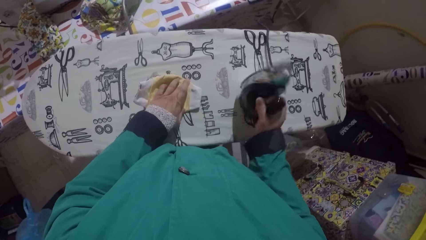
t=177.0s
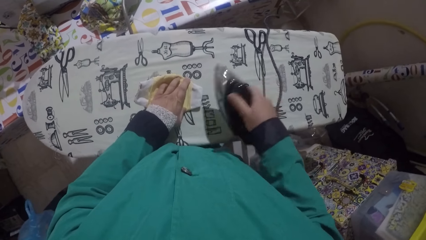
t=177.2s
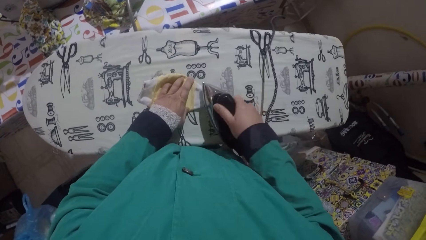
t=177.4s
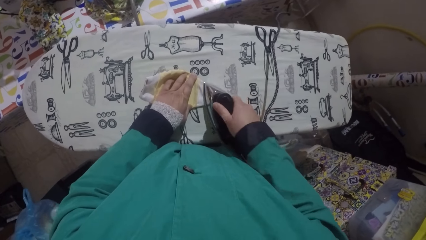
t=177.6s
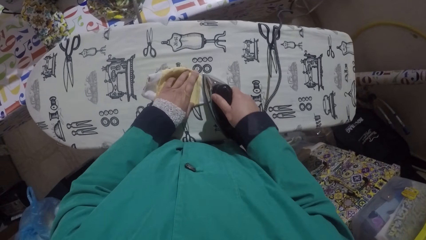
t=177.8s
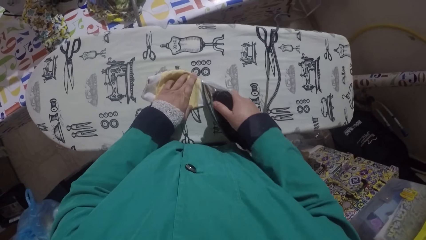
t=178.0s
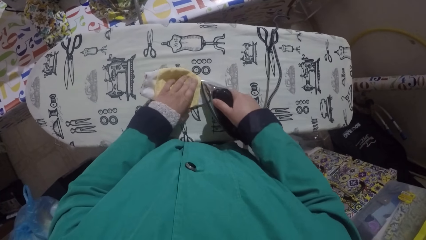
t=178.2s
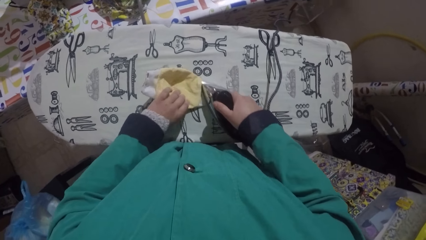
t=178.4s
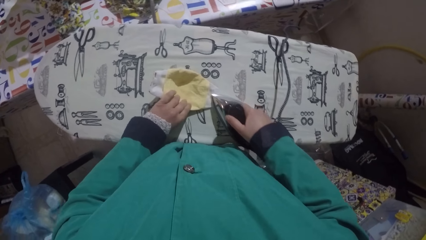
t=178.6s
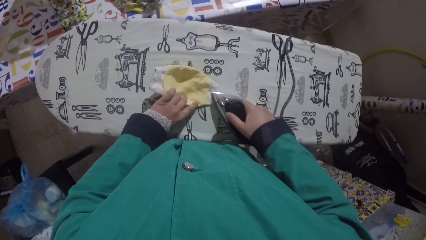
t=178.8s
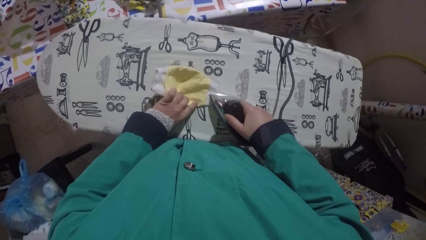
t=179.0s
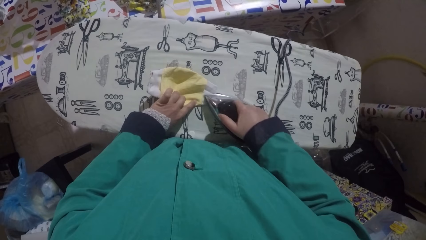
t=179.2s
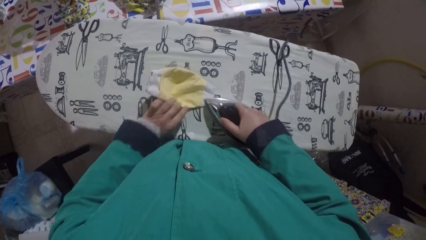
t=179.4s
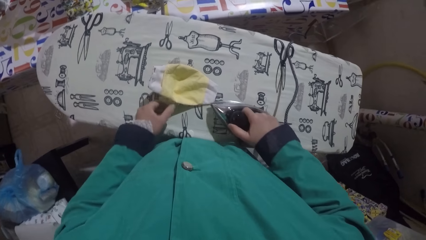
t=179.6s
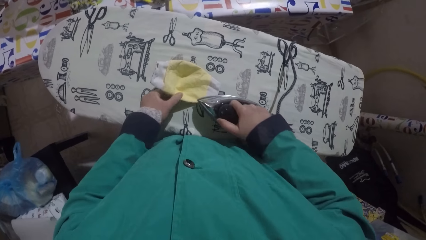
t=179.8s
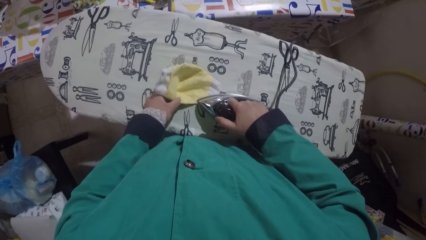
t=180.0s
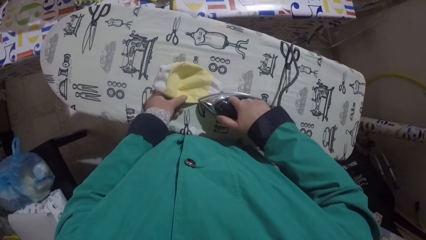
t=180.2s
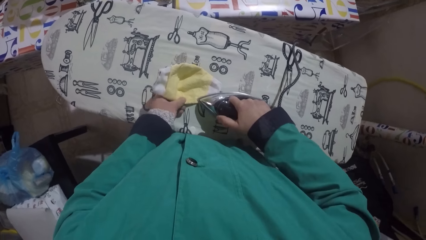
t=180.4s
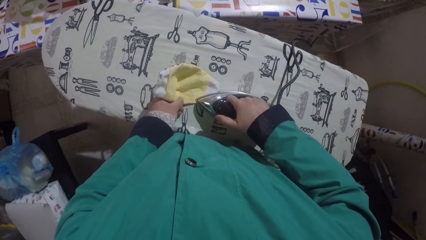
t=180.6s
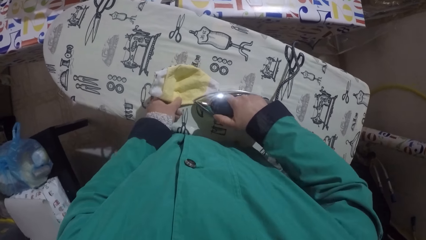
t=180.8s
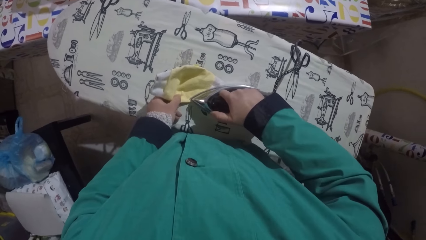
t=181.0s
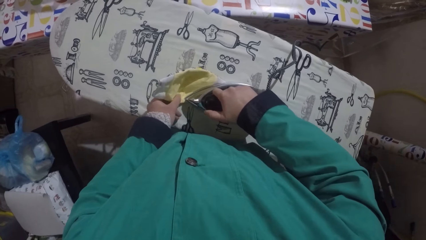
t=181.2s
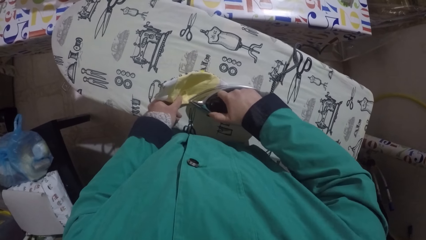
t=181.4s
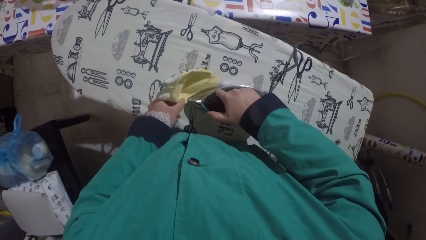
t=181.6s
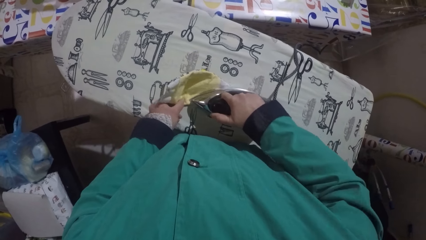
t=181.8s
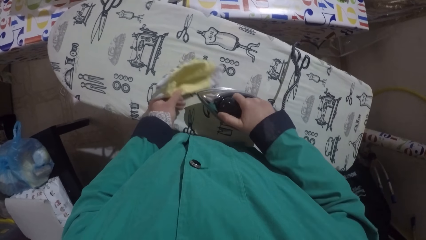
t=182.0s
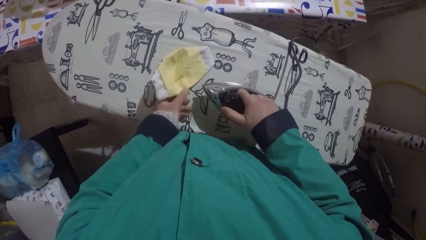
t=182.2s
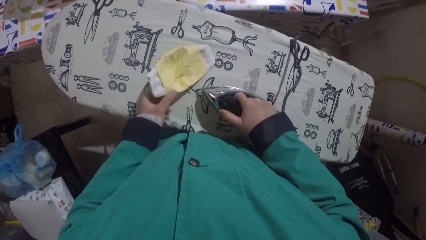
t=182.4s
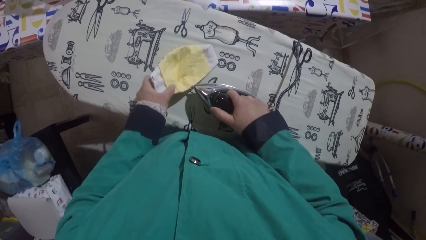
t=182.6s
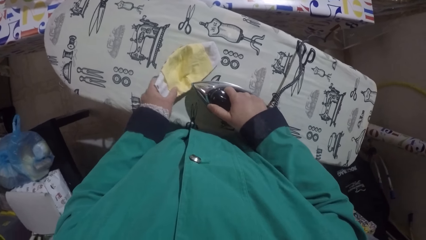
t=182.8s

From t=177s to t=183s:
The camera wearer irons the fabric.

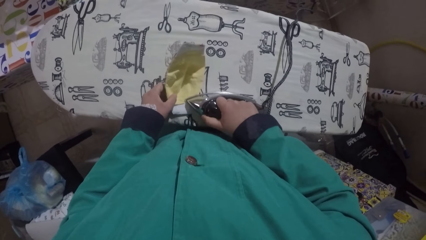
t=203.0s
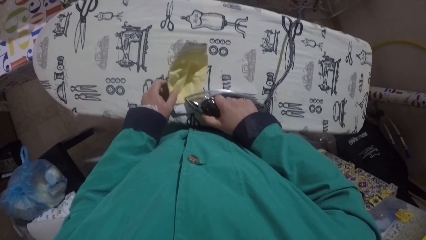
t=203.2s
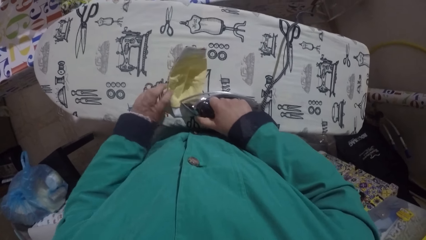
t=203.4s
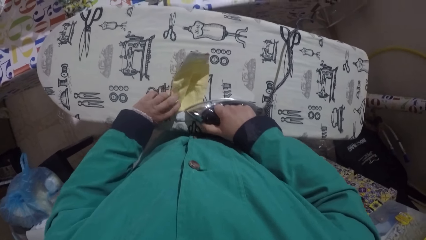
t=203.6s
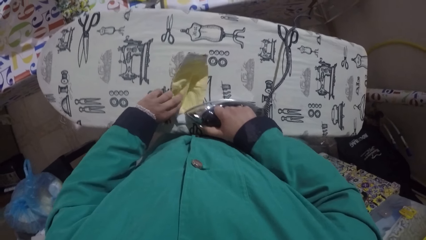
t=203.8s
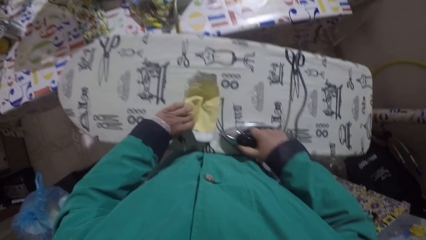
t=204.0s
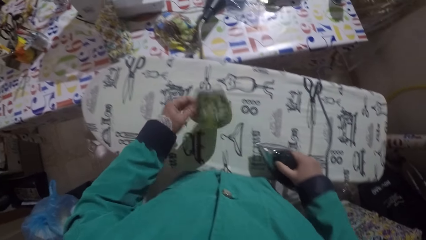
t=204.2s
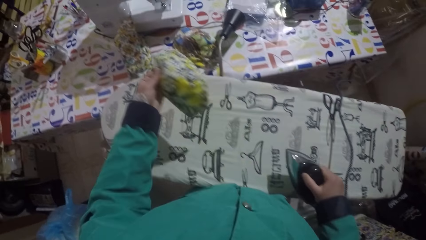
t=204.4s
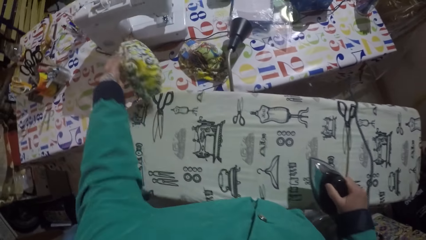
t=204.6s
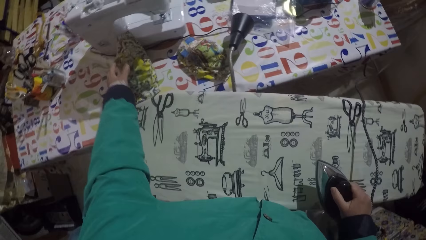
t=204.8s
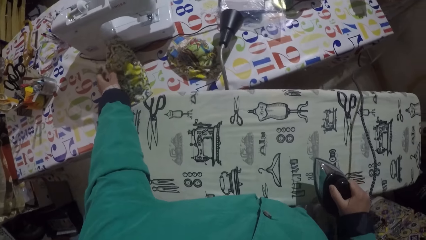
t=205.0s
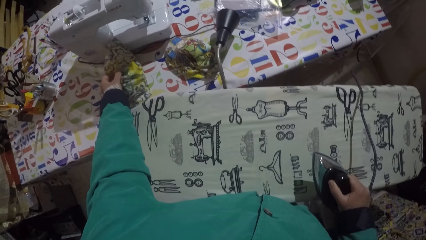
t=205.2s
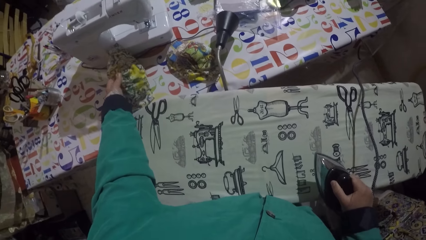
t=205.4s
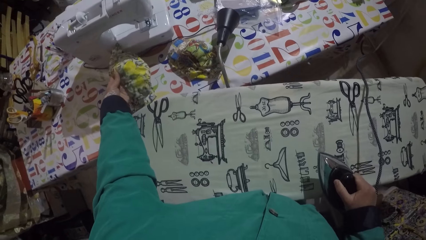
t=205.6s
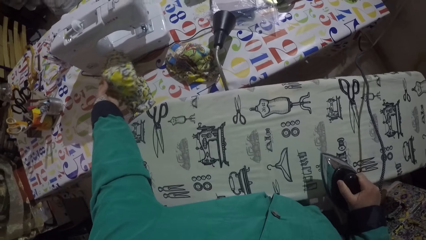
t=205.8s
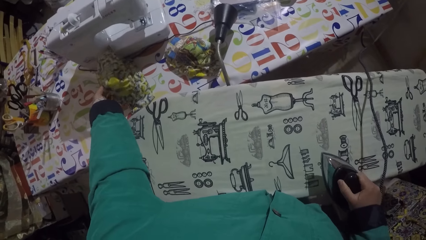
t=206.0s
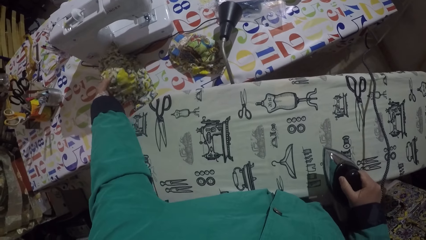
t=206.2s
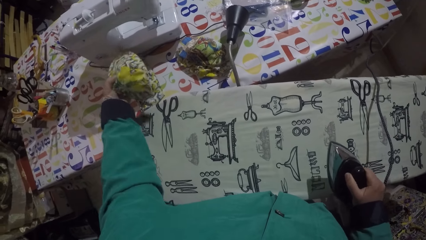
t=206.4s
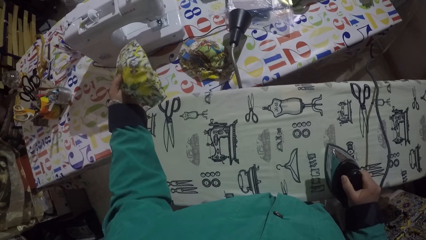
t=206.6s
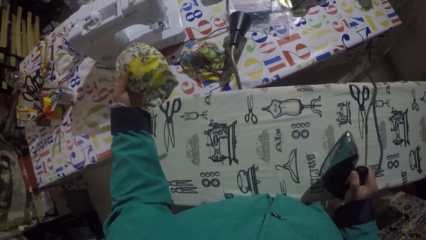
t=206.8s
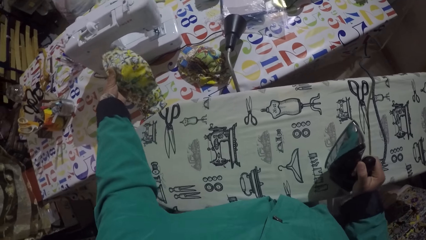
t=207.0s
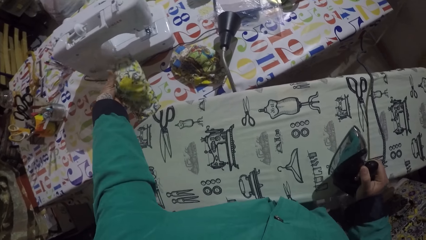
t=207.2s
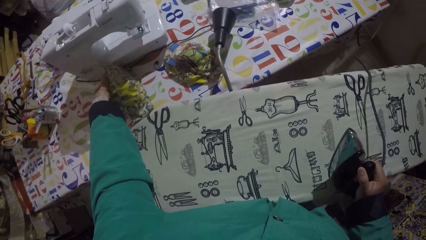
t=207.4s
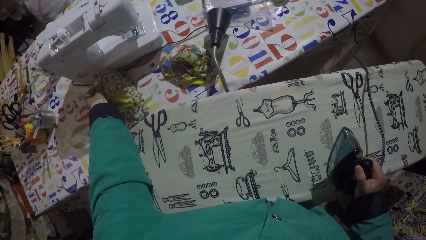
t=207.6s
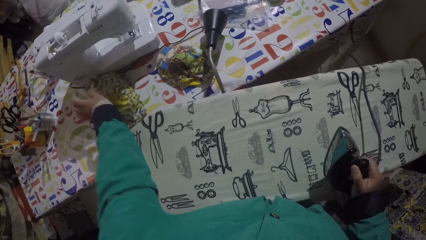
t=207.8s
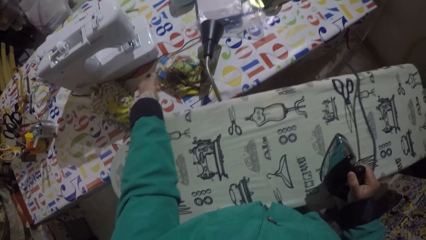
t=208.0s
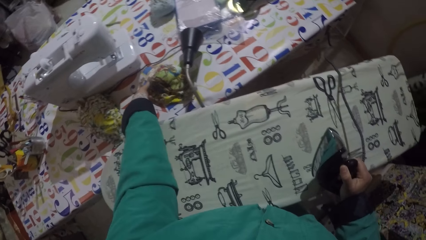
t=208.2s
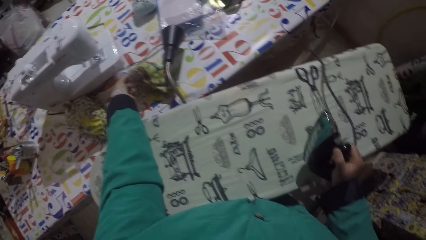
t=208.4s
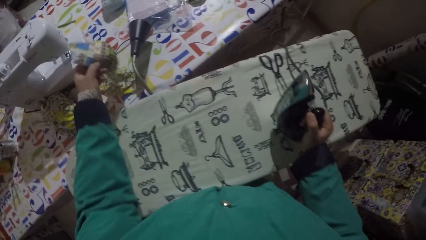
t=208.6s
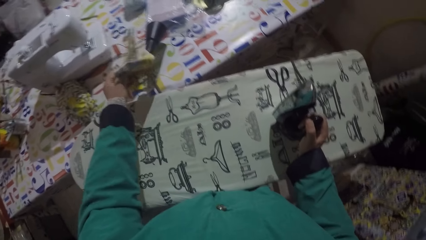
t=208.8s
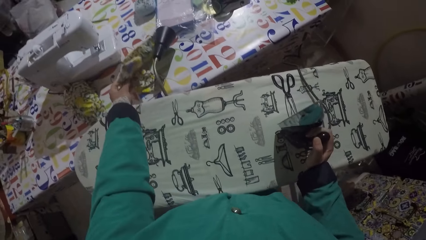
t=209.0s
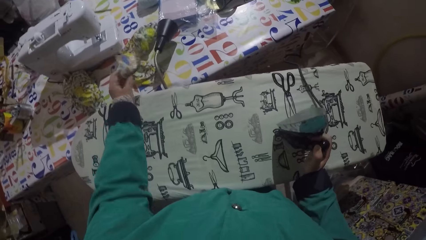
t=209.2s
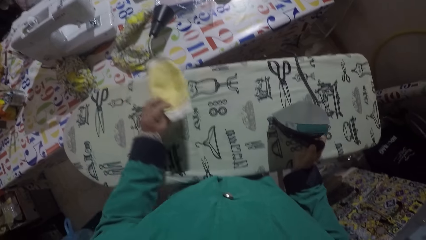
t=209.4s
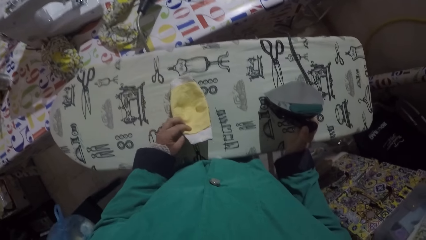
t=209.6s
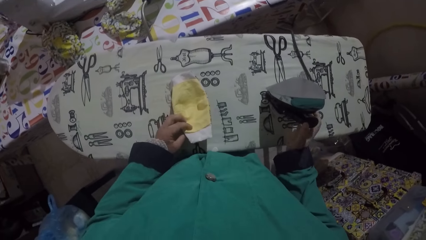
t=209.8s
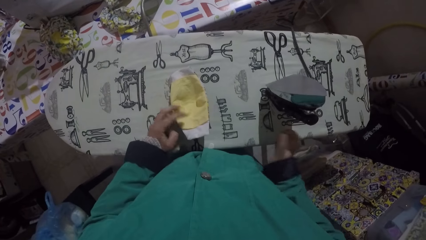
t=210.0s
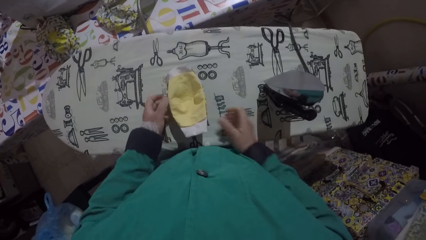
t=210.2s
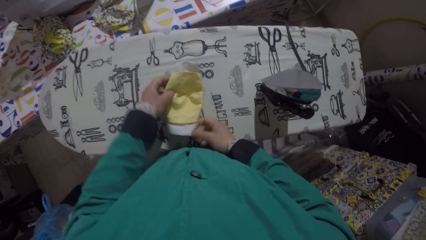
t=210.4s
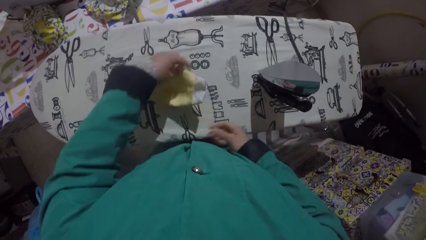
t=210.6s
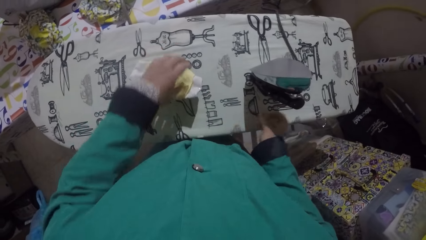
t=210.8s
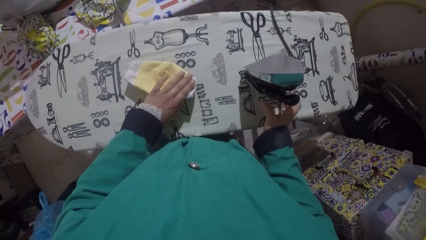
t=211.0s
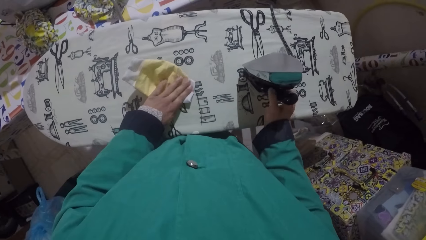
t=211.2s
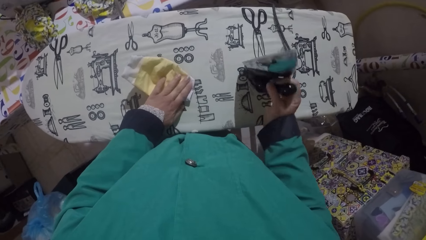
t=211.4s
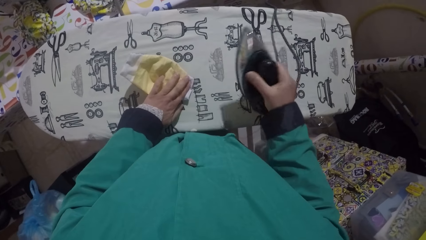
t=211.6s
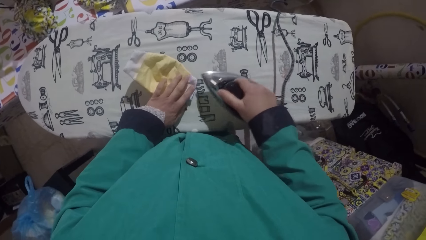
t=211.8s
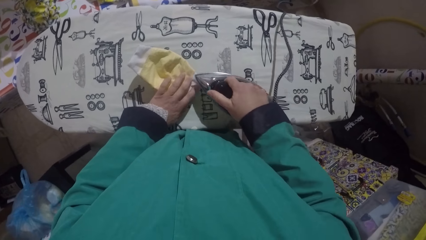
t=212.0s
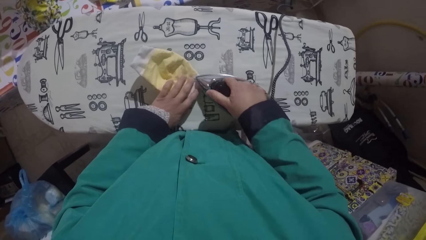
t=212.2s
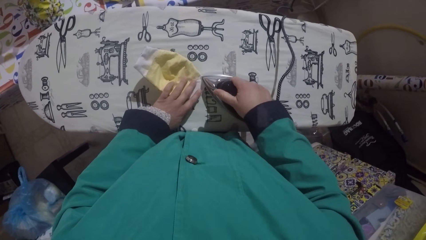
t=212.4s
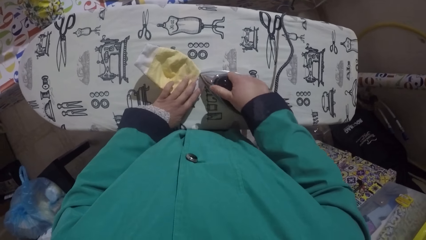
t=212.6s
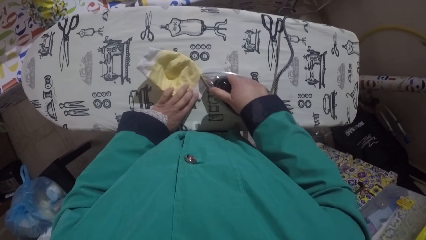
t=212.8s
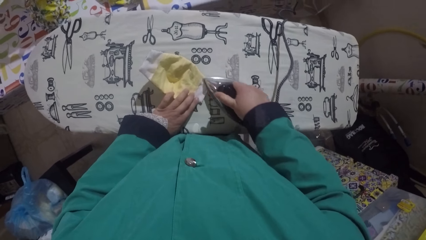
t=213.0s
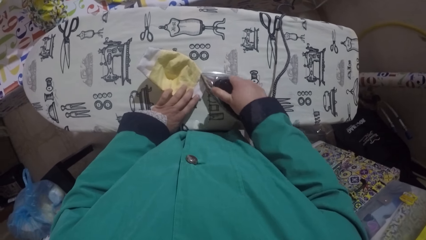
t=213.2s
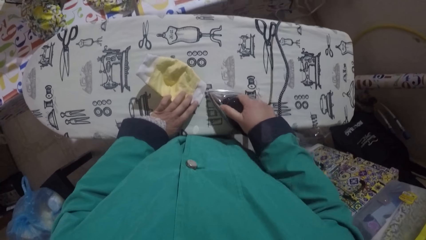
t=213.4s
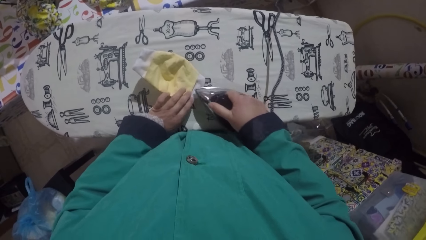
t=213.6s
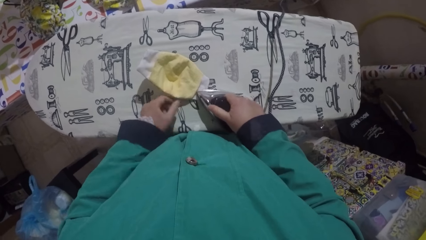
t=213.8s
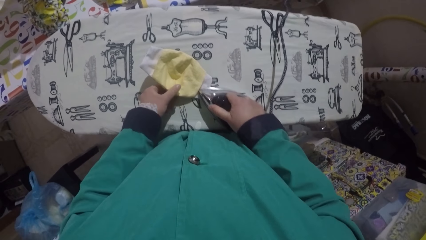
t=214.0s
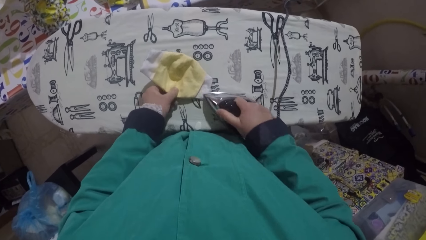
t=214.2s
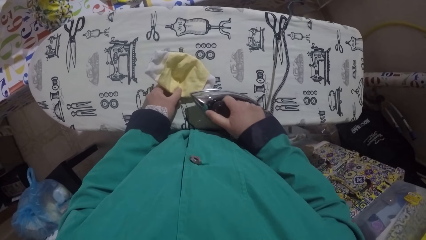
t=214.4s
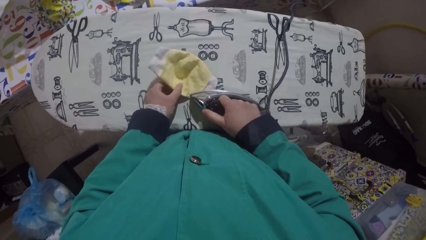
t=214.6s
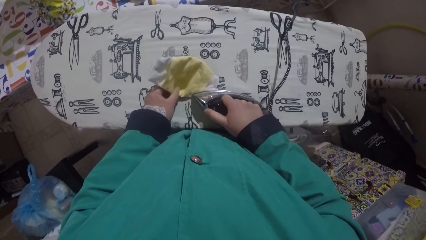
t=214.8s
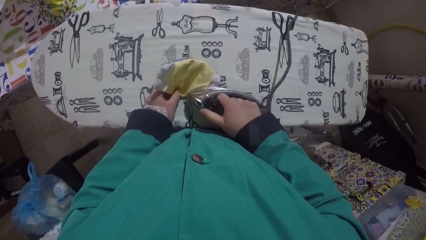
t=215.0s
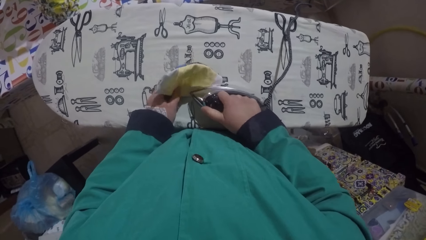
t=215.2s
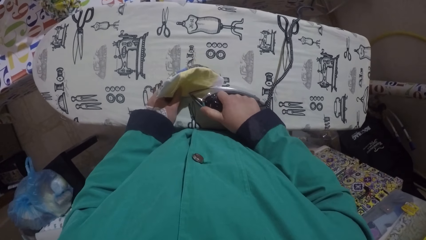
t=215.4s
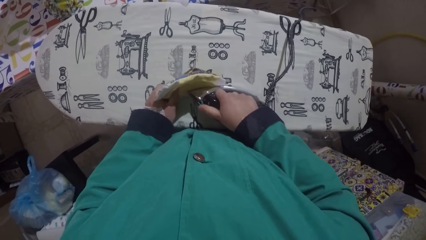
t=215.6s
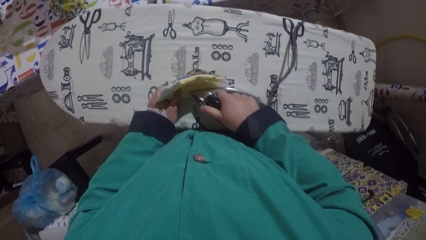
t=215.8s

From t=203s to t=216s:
The camera wearer places the fabric on the table. They pick up the fabric. They place the iron box on the table. They place the fabric on the table. They iron the fabric.
